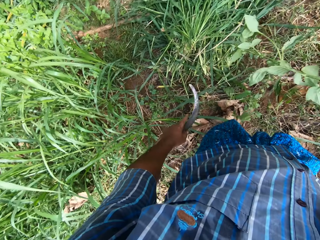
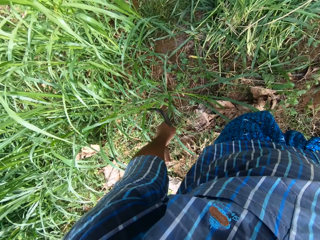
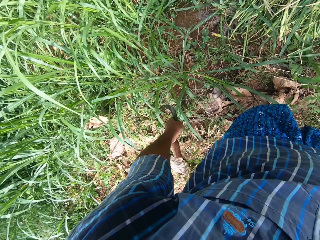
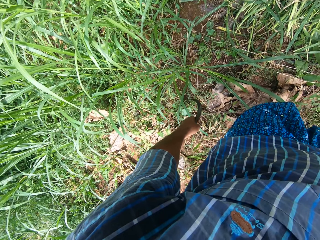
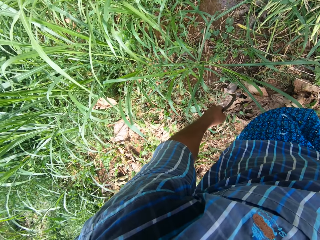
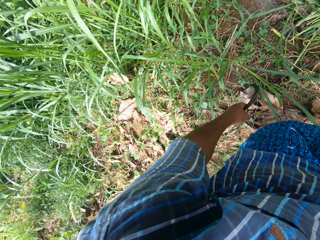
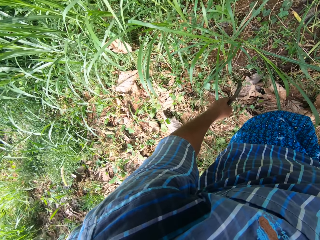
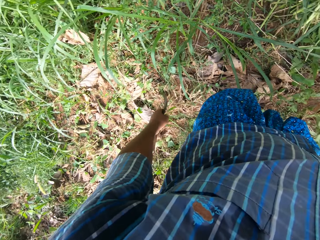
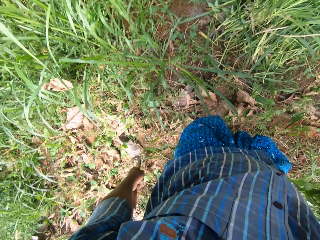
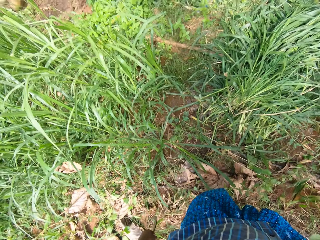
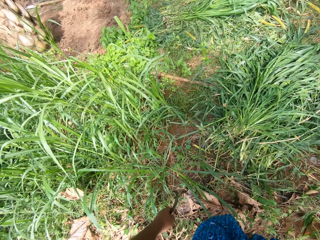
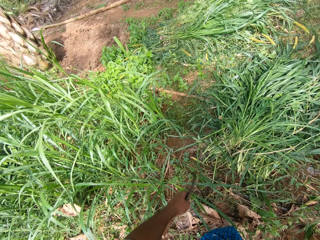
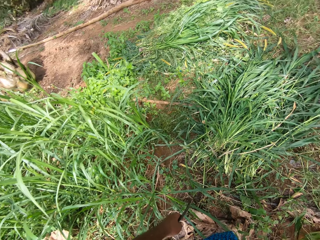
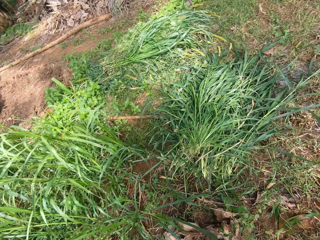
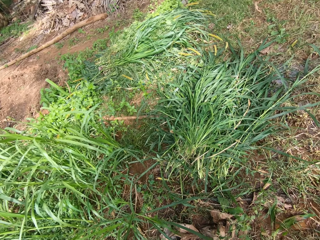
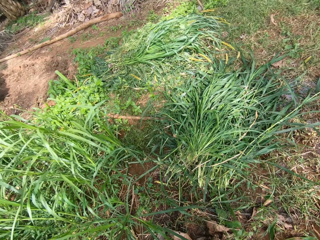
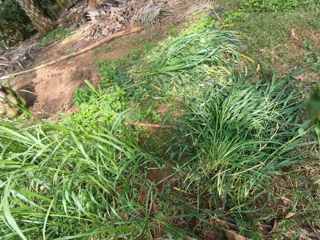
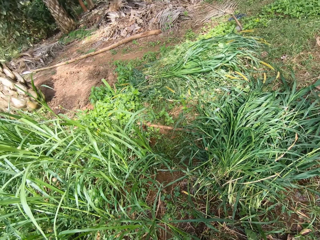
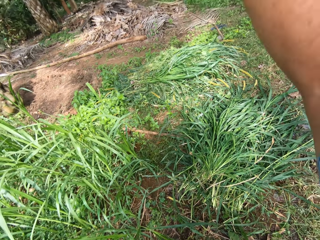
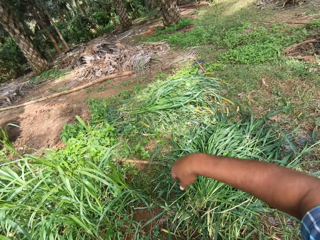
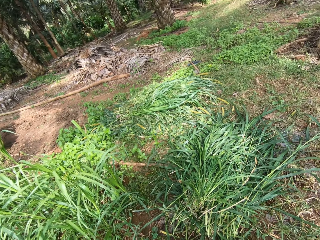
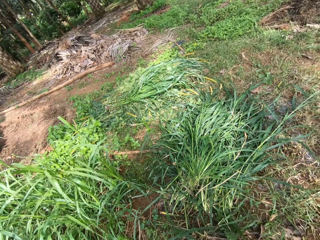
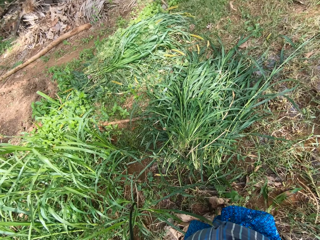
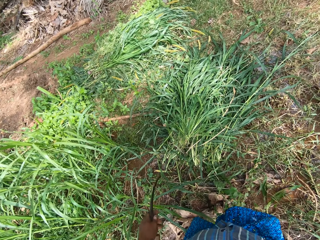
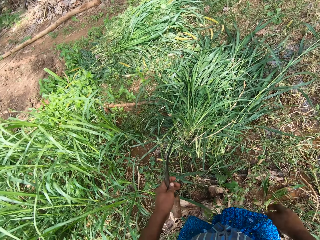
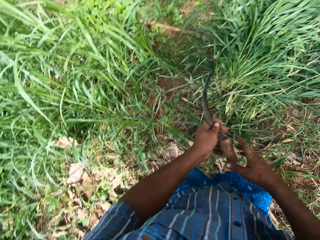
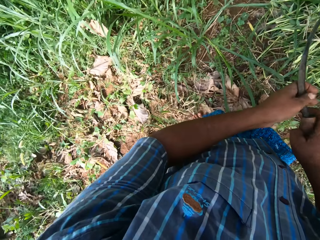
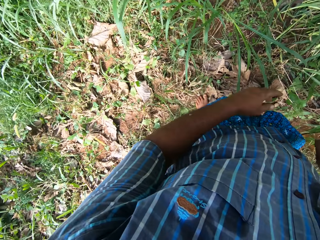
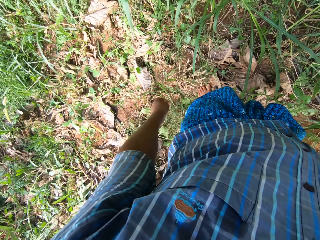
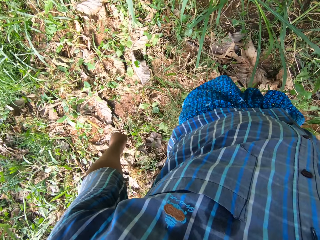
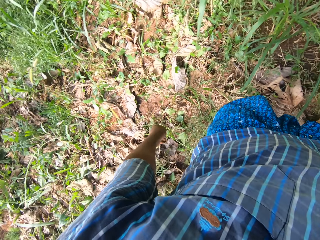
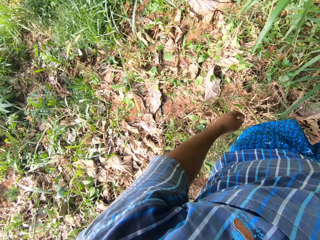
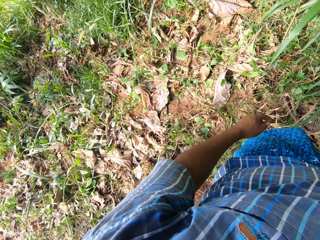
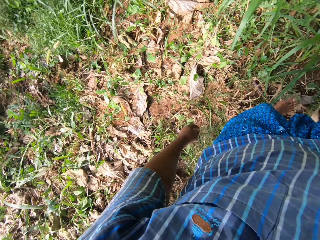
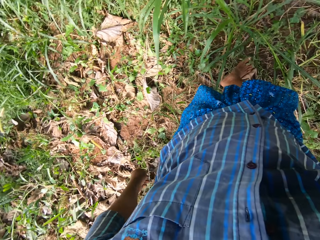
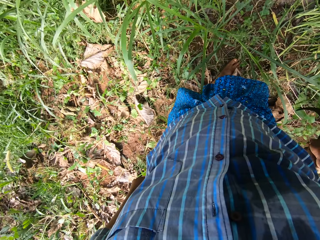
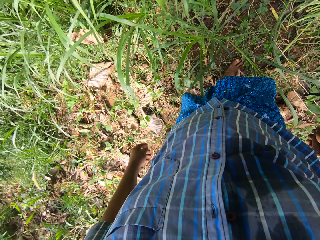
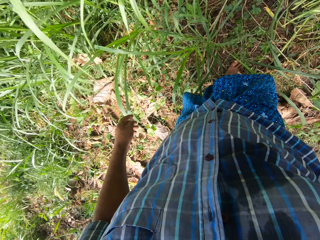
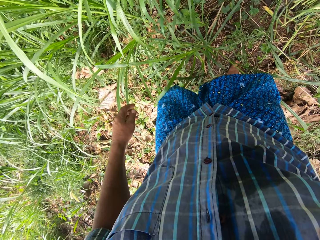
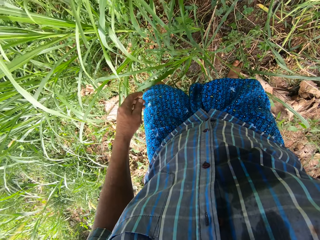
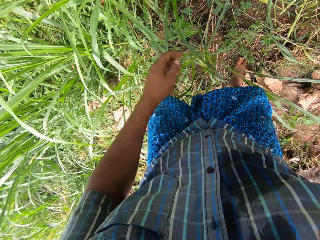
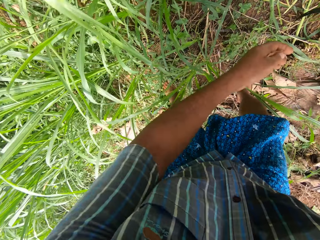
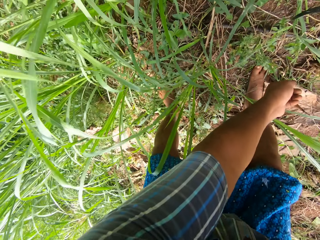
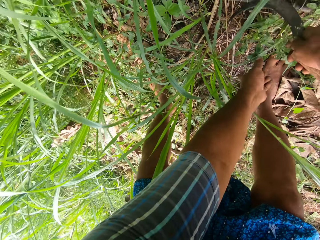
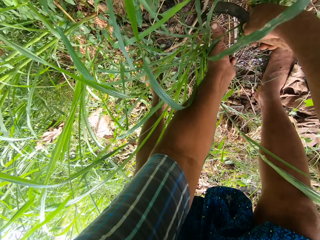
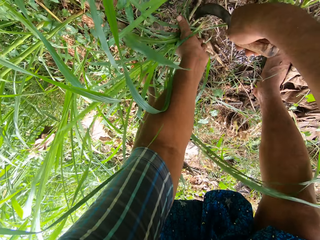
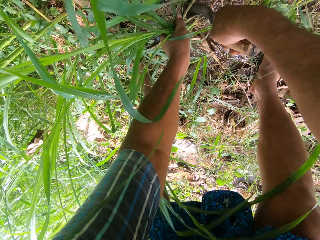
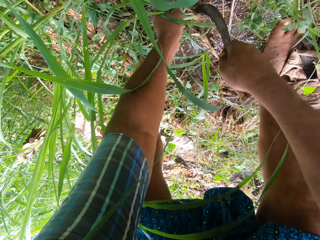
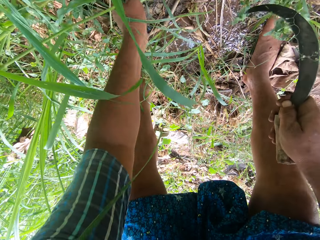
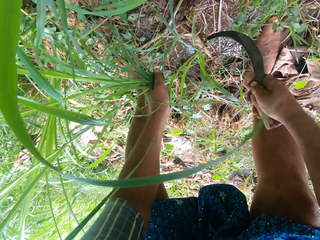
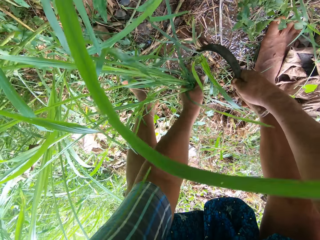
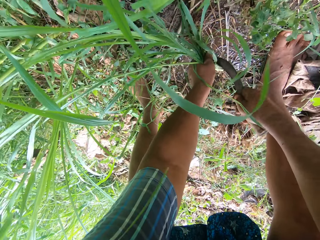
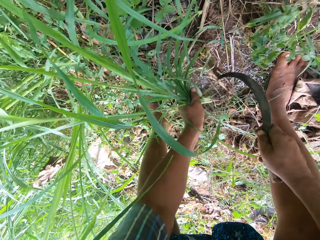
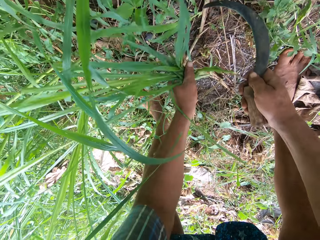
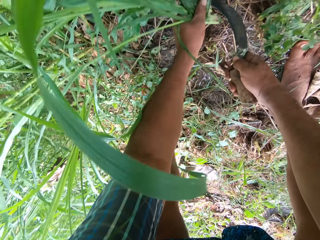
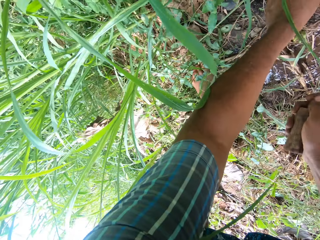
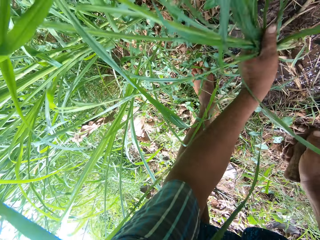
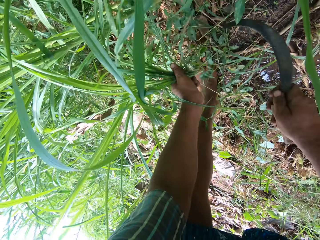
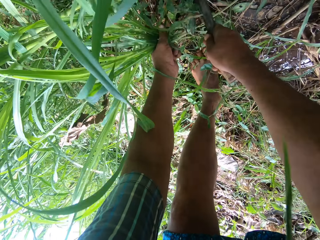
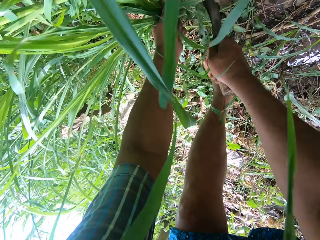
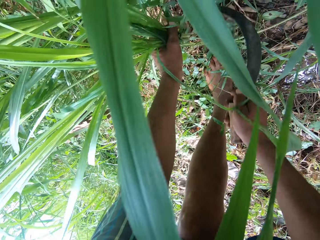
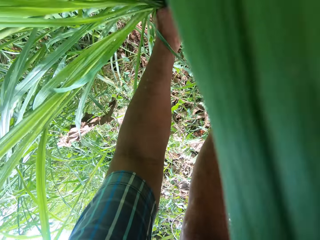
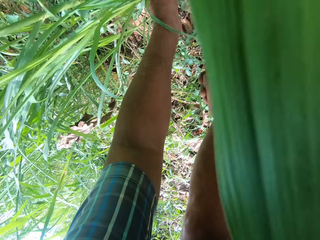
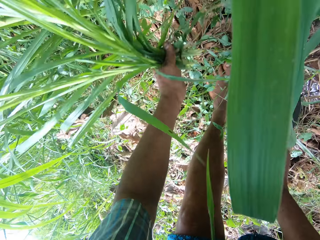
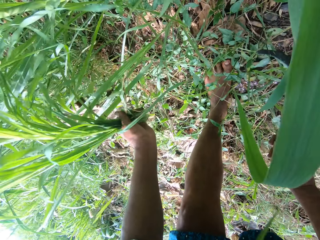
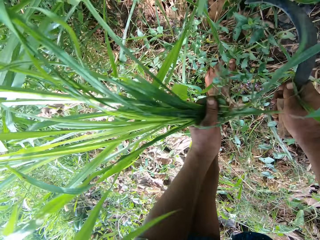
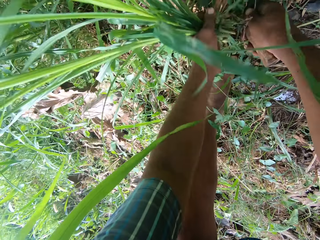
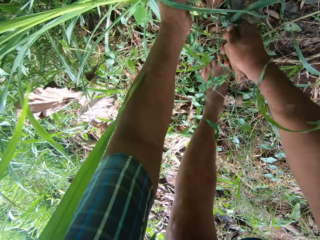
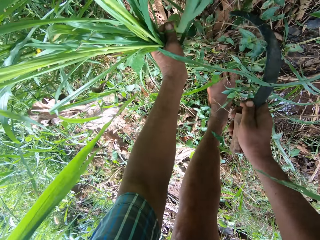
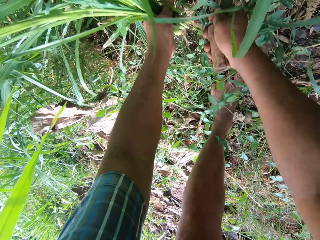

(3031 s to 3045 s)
The camera wearer throws the plants on the farm. They cut Napier grass with the sickle tool.

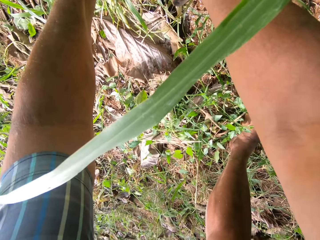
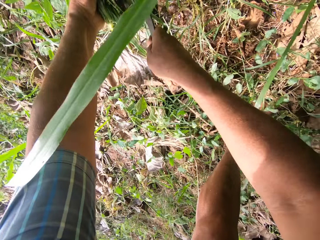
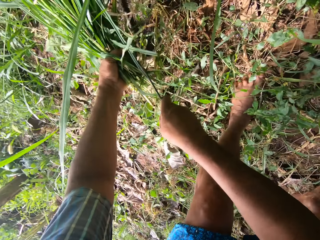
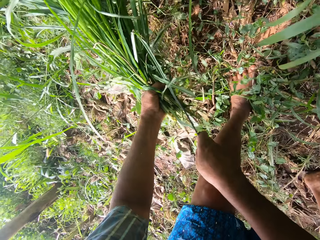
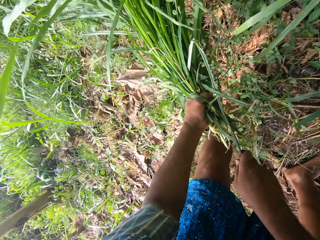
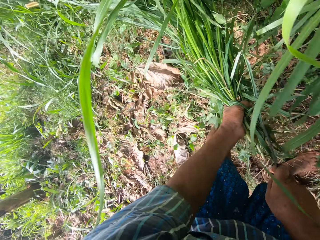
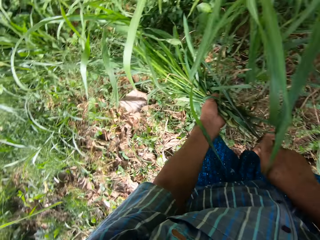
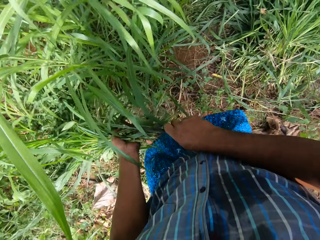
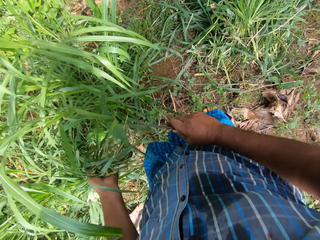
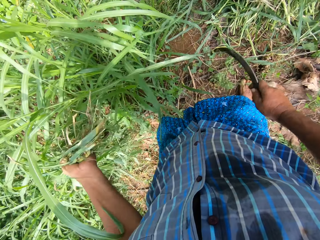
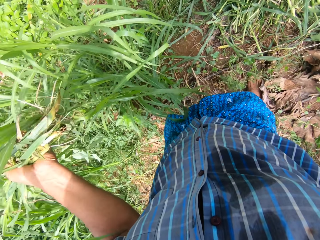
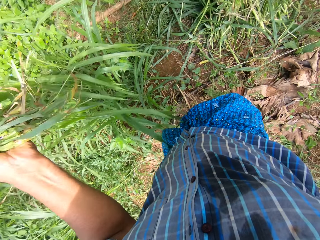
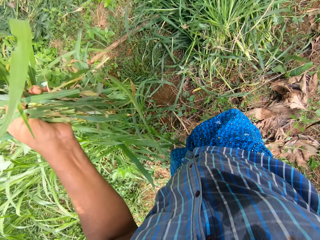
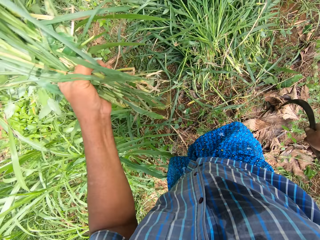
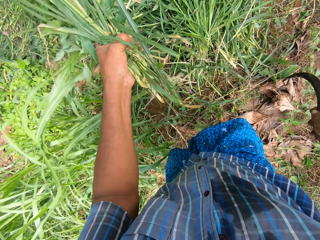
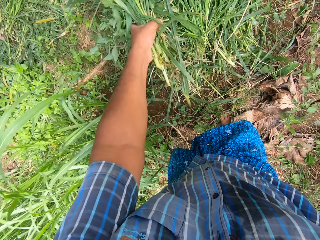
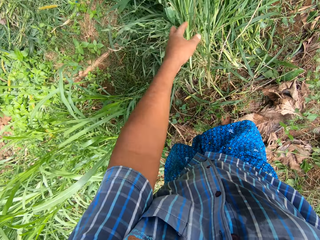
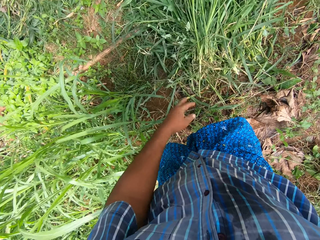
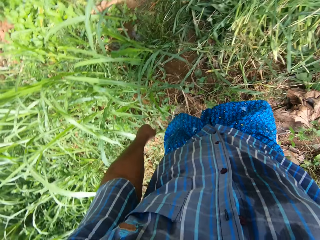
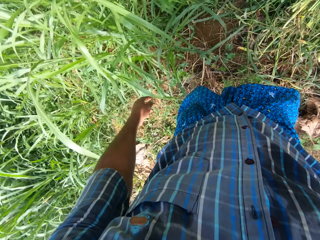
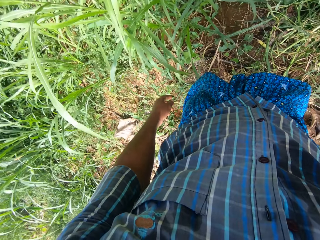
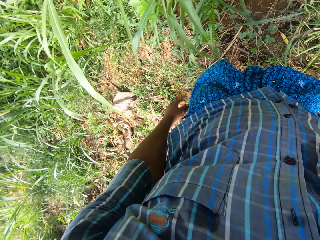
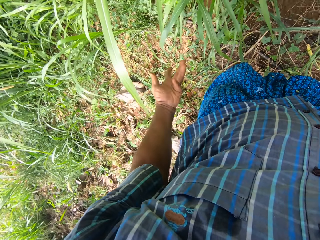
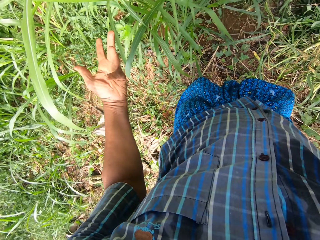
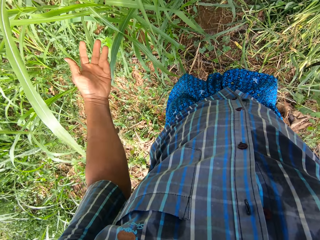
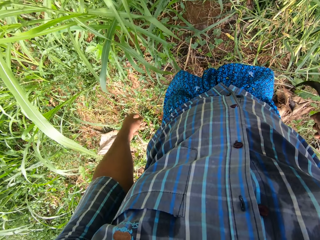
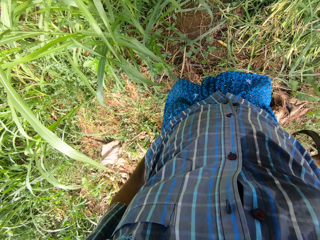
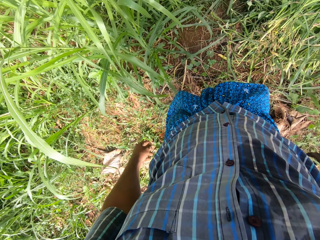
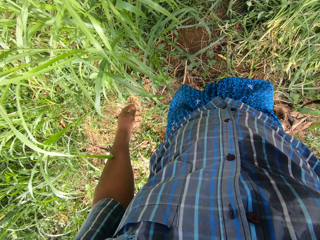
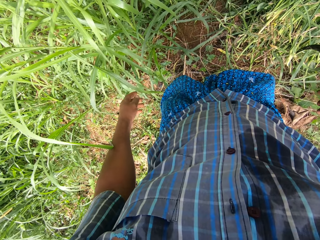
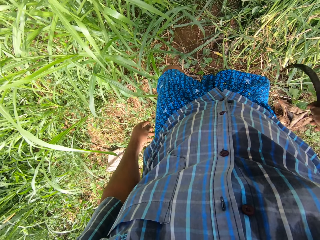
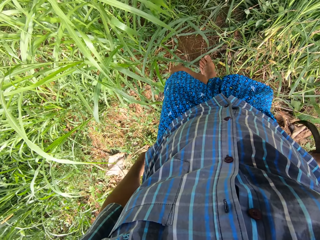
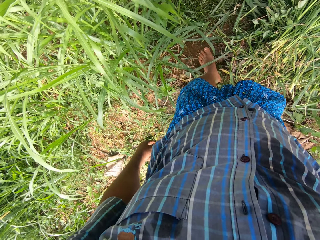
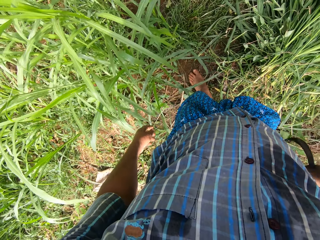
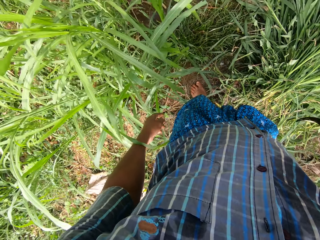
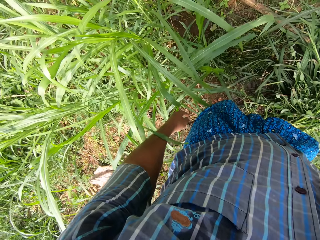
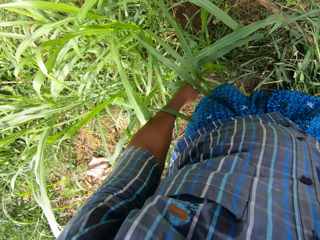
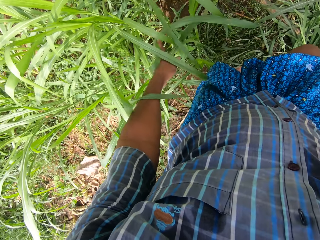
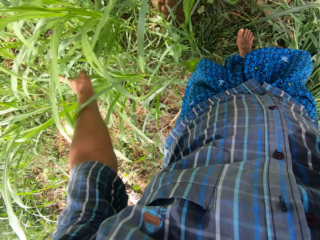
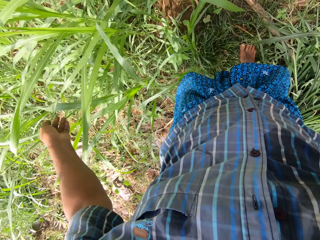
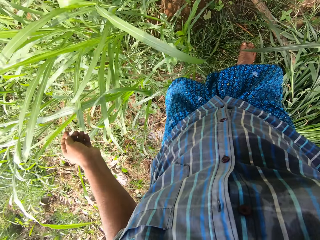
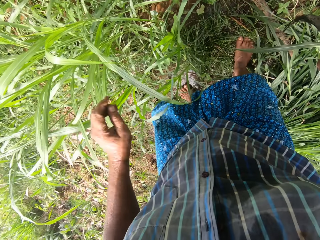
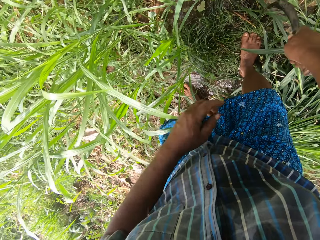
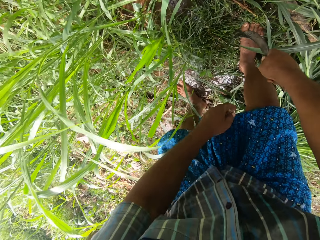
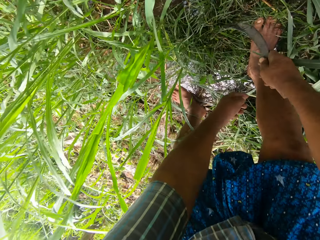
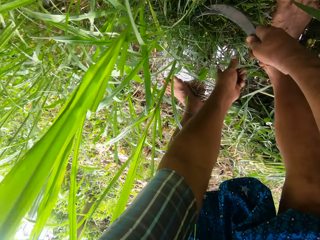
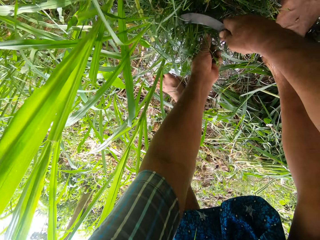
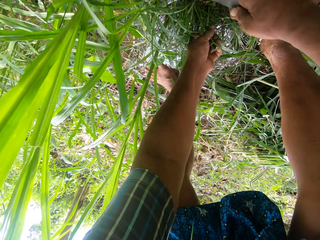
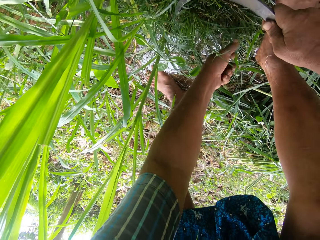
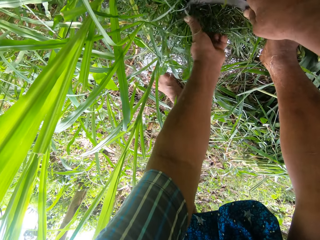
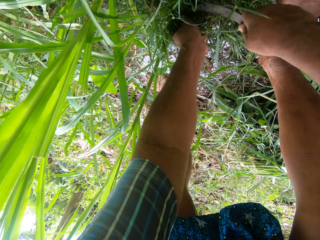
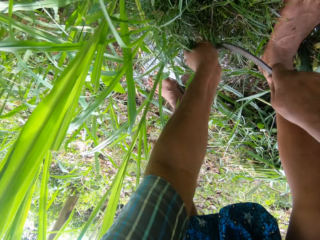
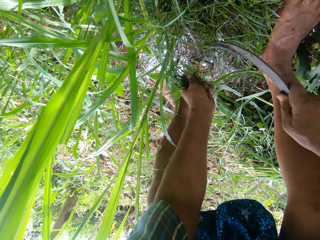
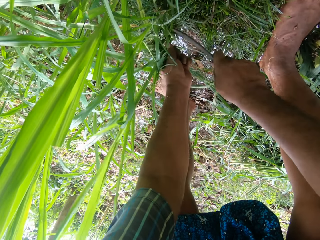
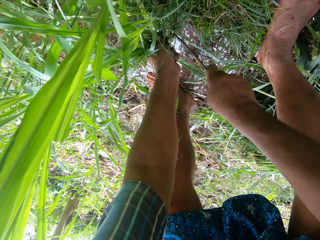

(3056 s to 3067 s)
The camera wearer places the cut Napier grass on the other cut Napier grass. They cut the Napier grass with the sickle tool.
